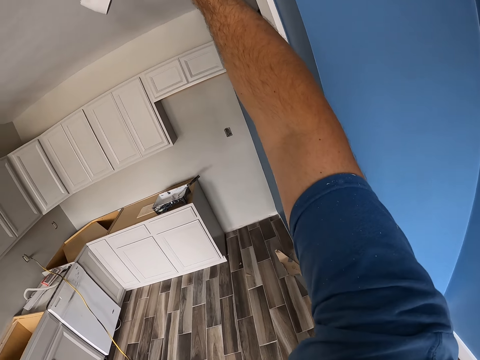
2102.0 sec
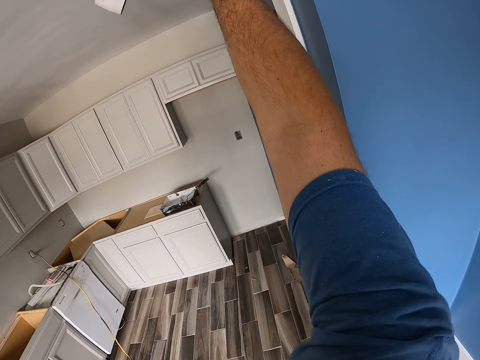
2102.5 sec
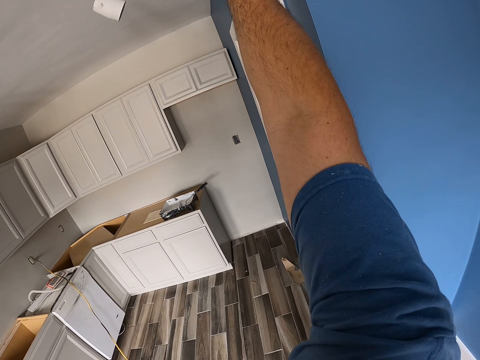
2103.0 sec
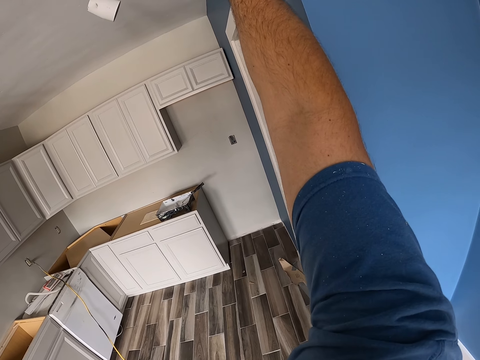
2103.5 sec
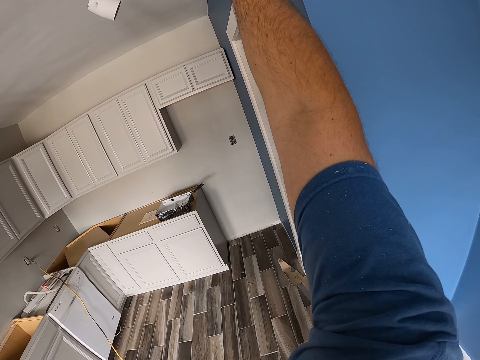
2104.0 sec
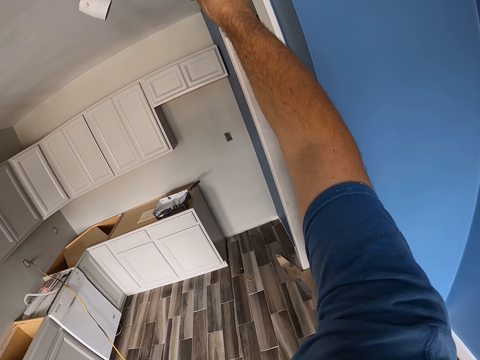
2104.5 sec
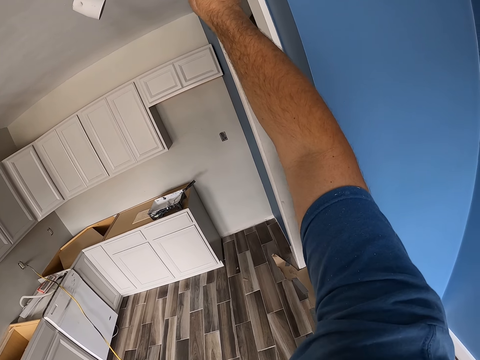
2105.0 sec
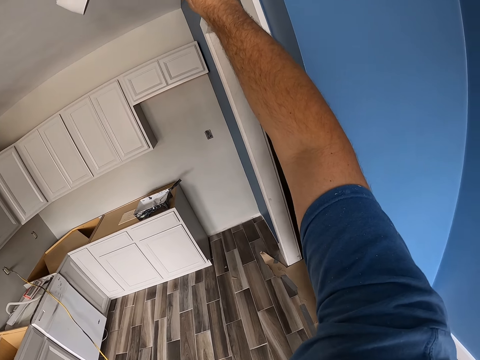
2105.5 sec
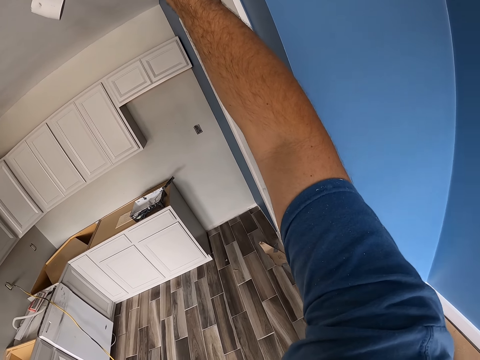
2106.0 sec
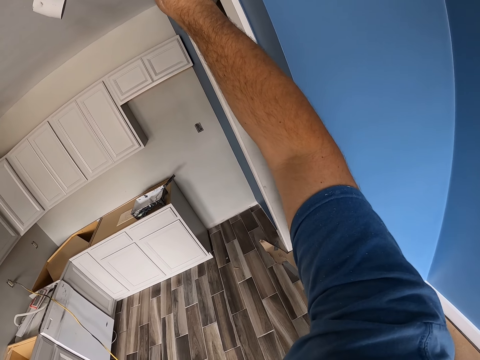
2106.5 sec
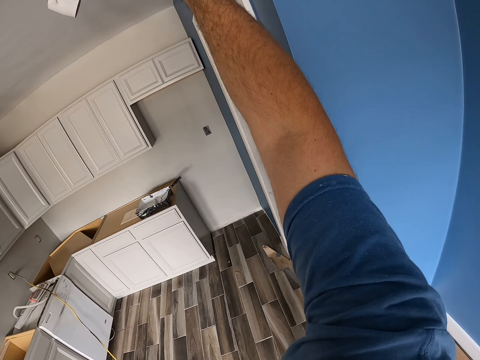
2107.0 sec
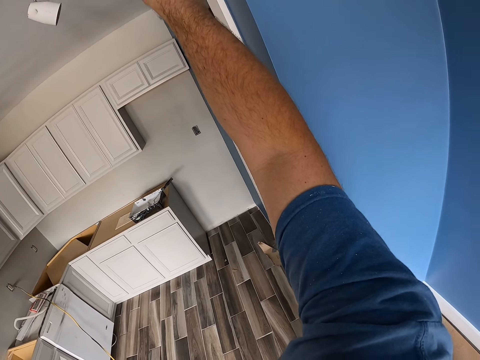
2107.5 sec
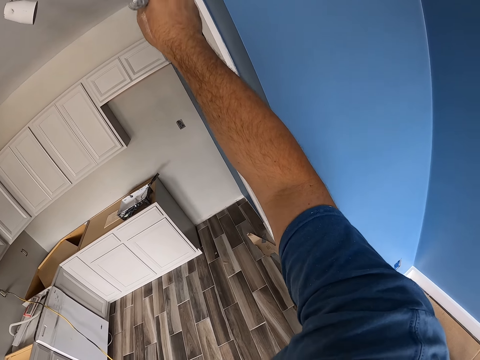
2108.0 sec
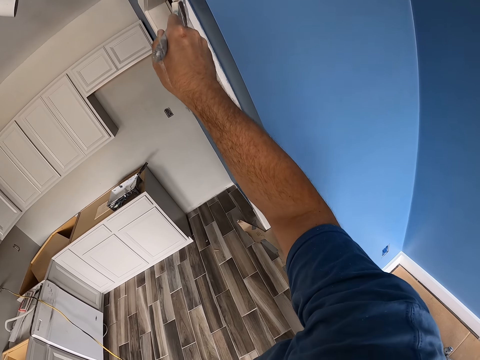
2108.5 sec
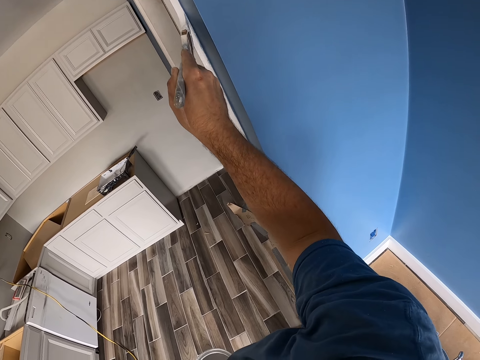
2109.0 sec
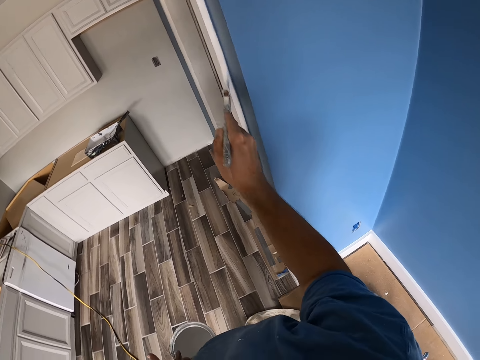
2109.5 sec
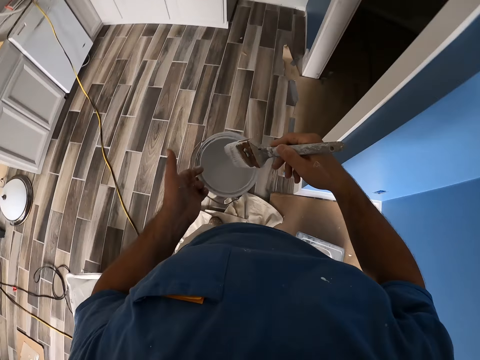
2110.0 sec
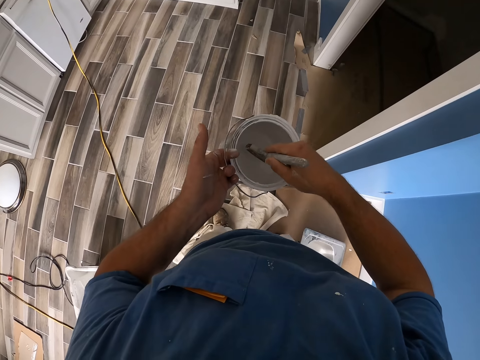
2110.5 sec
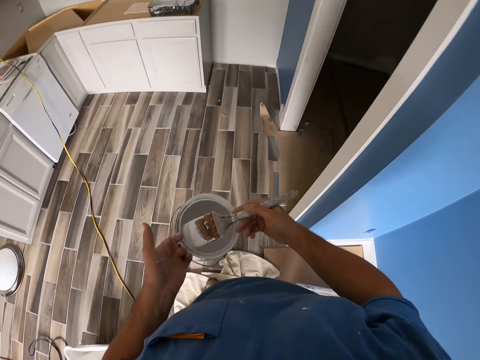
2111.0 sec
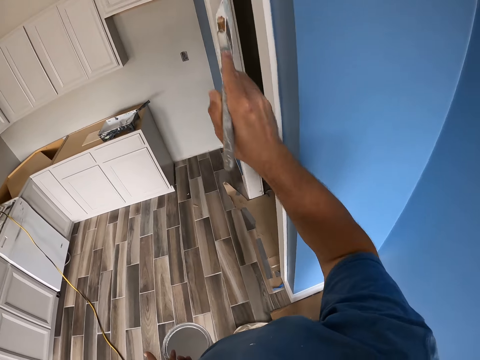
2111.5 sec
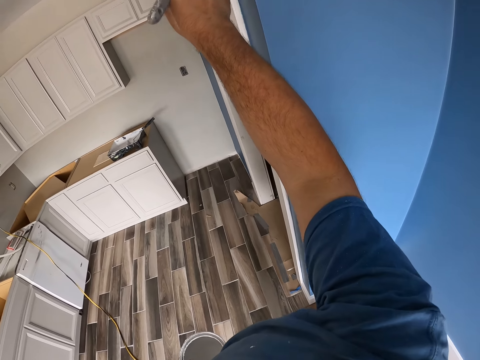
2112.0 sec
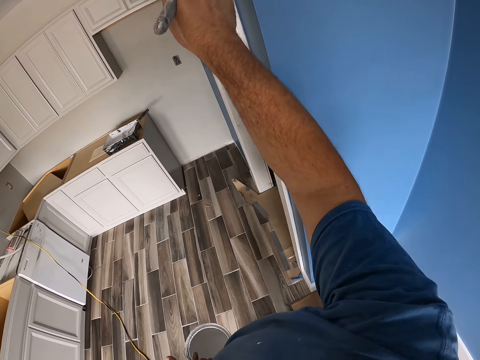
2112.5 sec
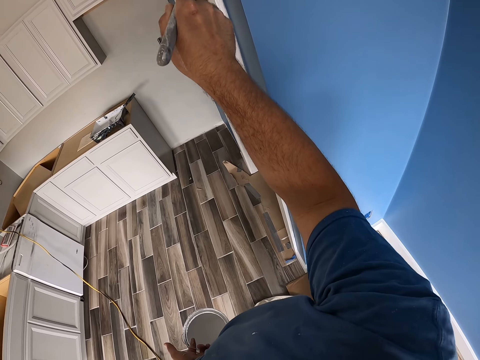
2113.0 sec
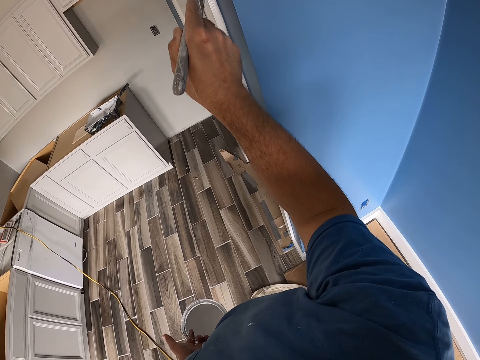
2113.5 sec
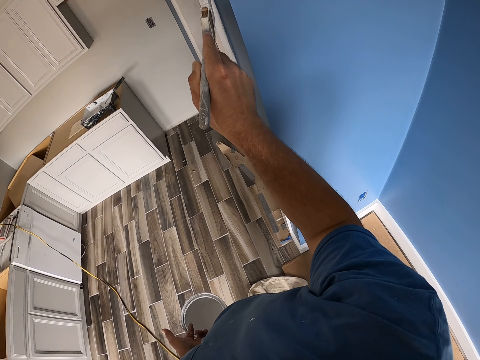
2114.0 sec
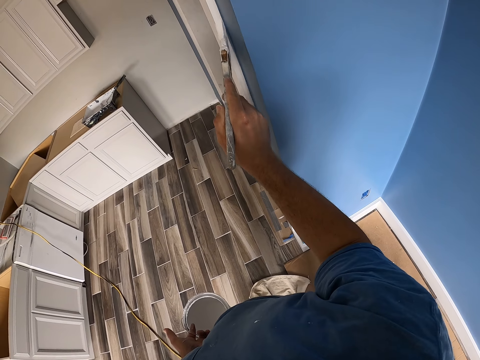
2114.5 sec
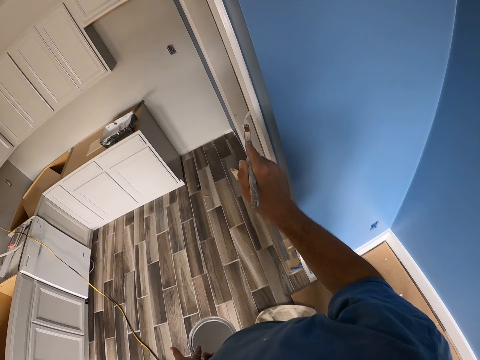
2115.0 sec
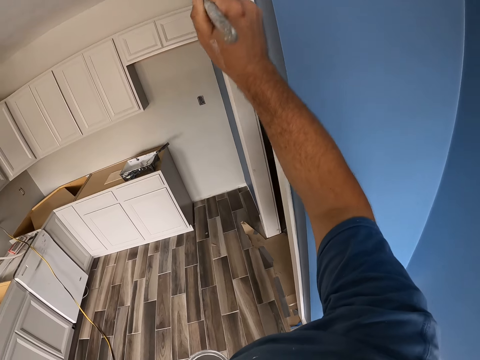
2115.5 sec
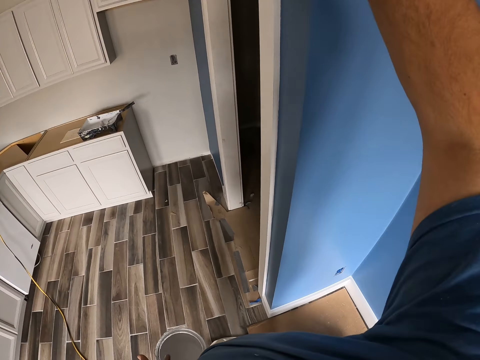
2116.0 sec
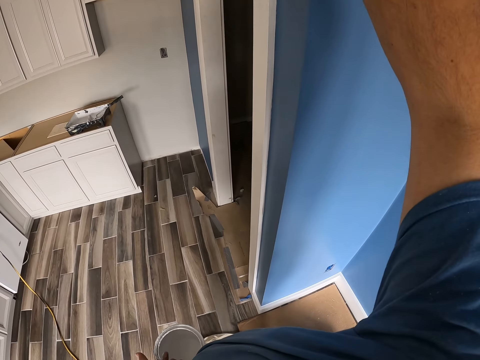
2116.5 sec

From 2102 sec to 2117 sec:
The camera wearer scoops paint from the bucket of paint in his left hand with the paint brush. He paints the wall or door frame with the paint brush in his right hand.

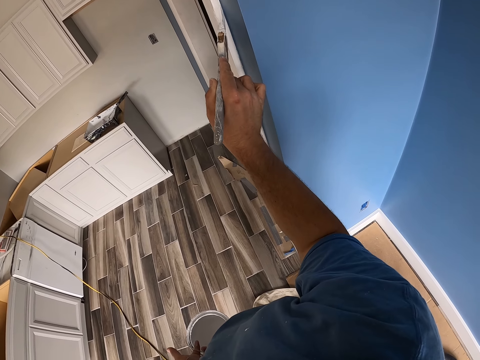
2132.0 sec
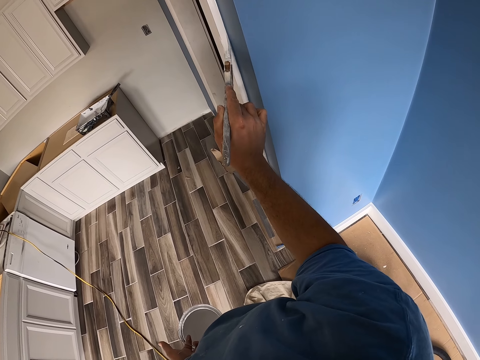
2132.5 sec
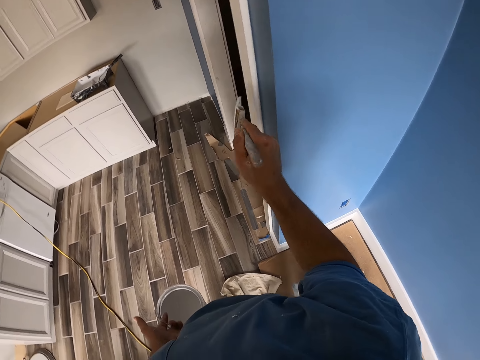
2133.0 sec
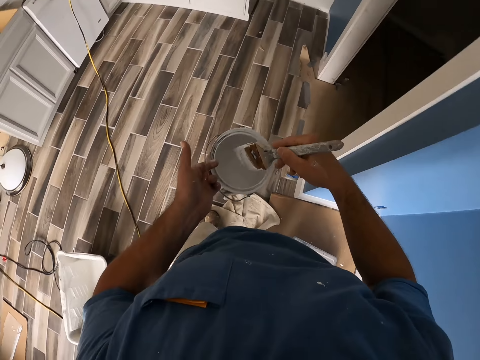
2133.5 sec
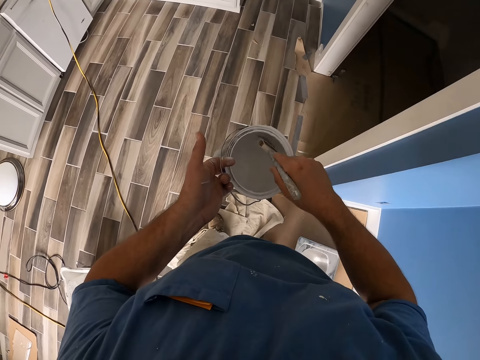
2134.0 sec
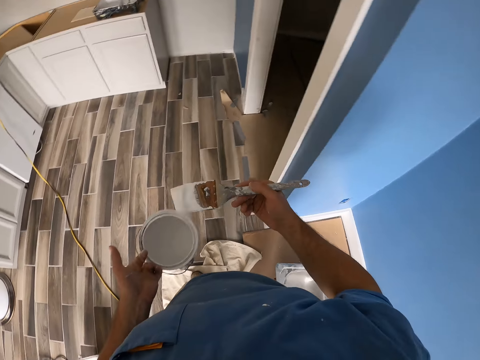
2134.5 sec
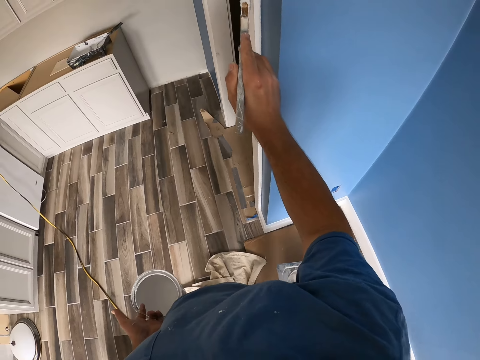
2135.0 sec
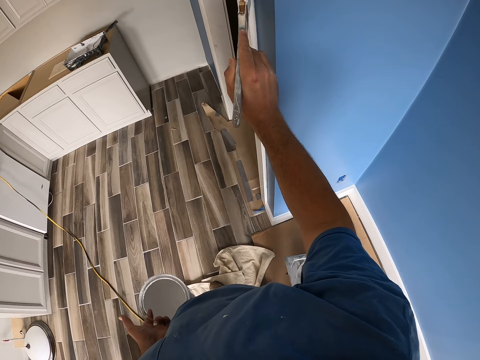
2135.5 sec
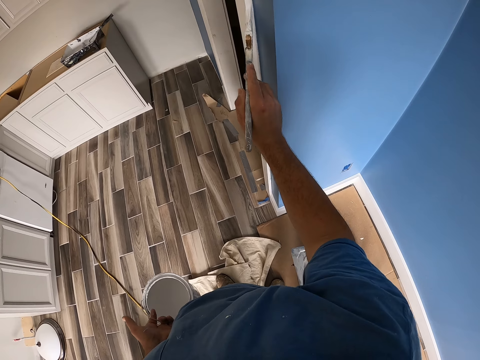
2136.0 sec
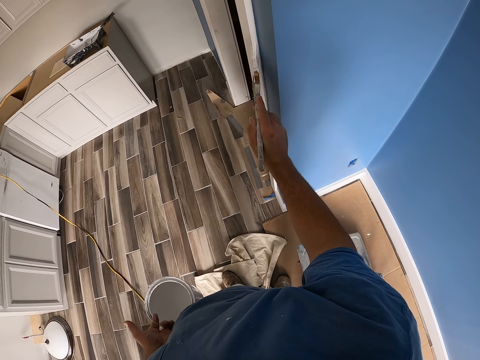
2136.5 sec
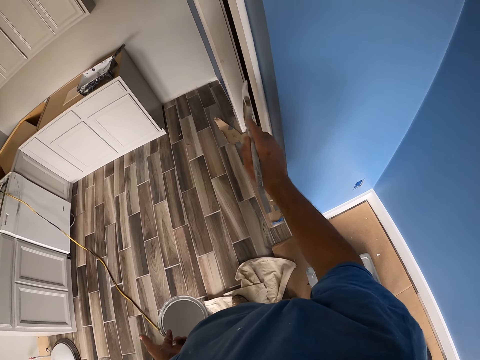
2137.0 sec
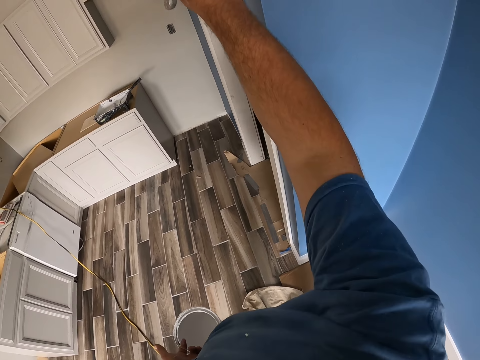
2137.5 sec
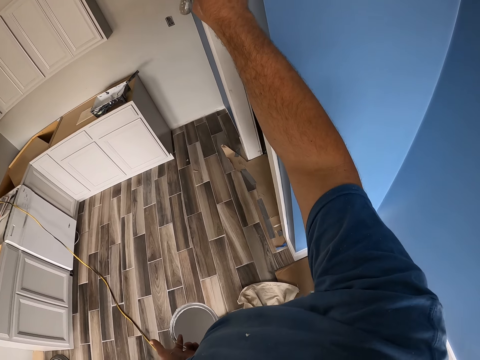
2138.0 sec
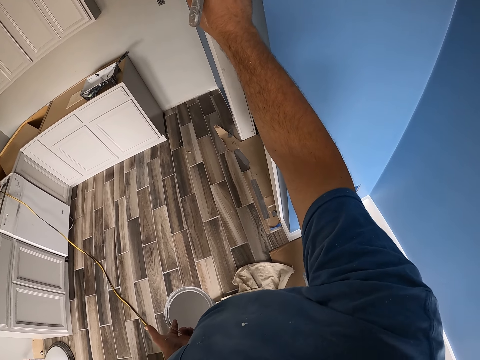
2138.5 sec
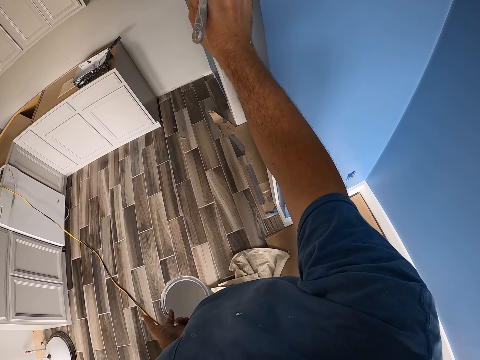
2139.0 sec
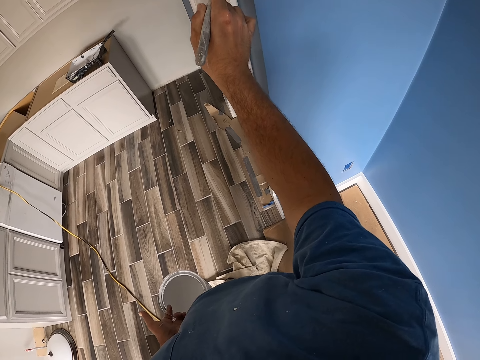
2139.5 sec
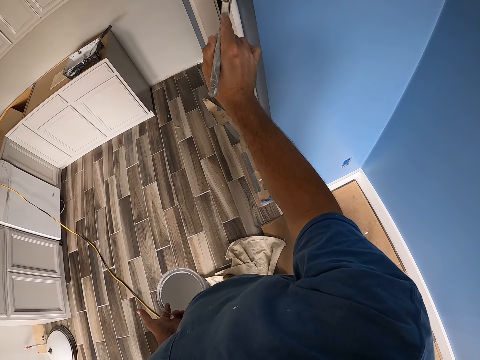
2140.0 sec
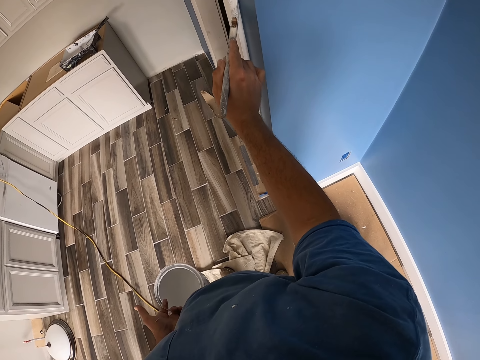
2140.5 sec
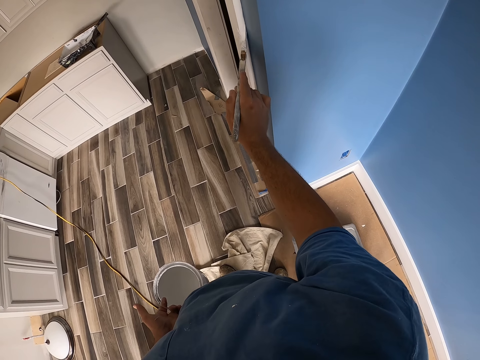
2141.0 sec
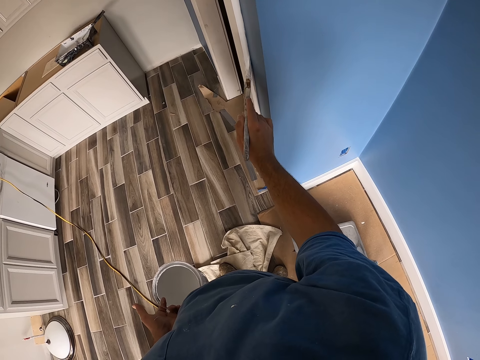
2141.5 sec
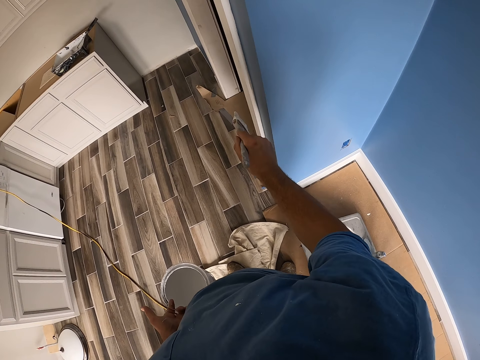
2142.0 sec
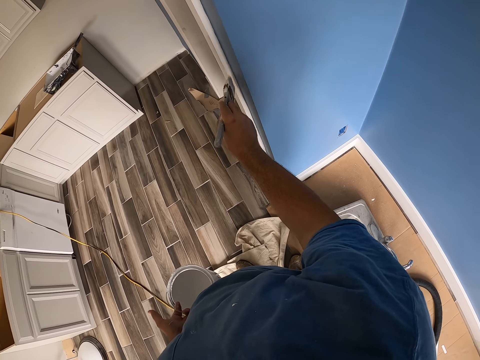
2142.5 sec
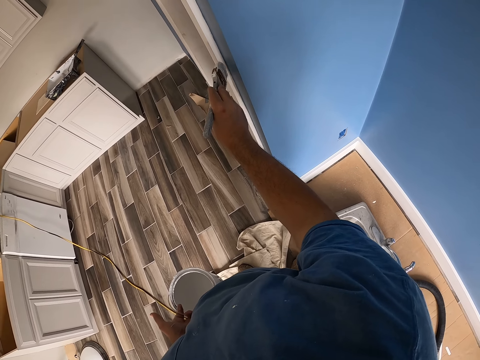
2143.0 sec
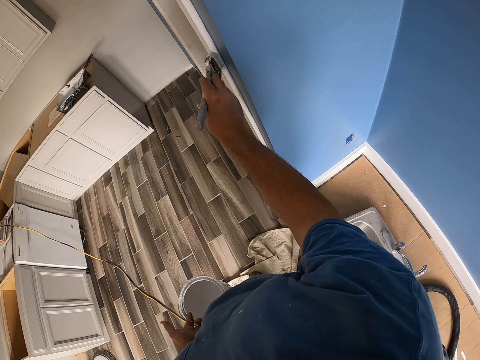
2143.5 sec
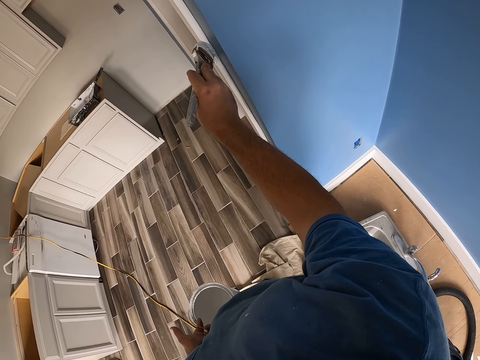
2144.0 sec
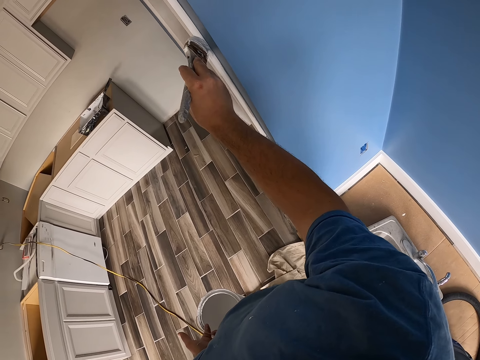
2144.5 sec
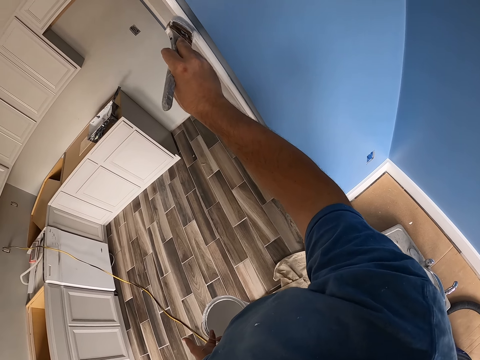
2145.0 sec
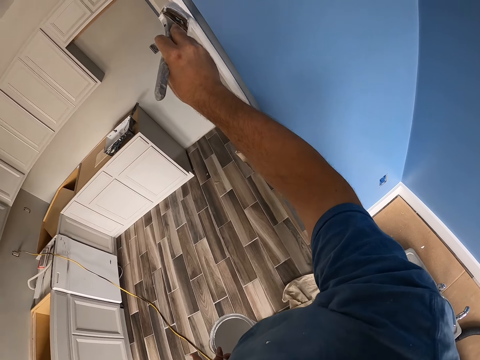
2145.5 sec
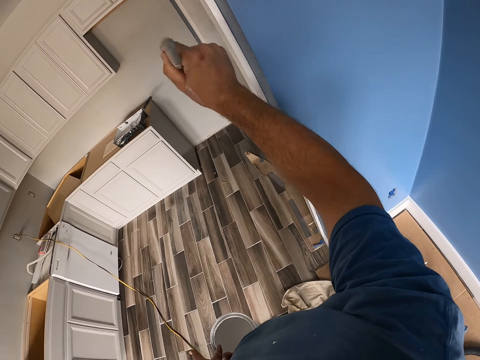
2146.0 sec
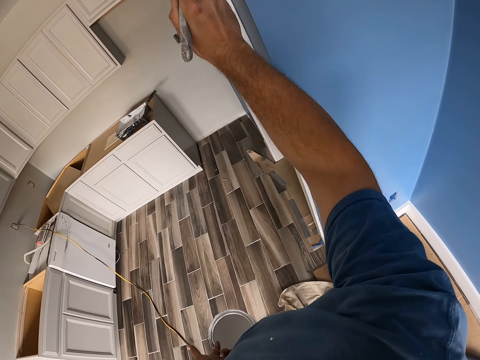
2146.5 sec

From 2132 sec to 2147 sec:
The camera wearer scoops paint from the bucket of paint in his left hand with the paint brush. He paints the wall with the paint brush in his right hand. He paints the door frame.
